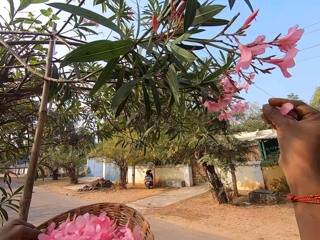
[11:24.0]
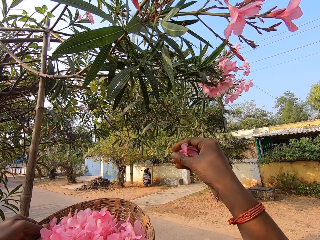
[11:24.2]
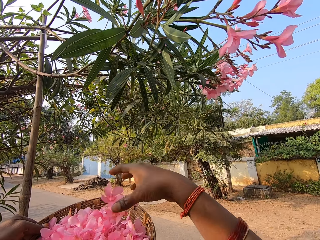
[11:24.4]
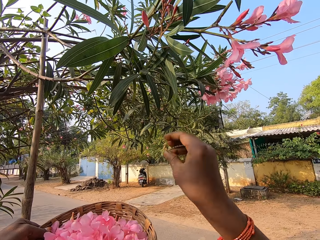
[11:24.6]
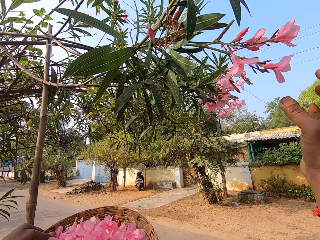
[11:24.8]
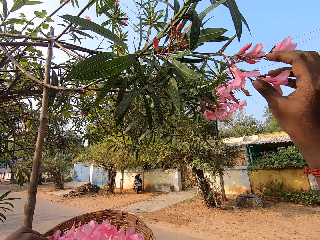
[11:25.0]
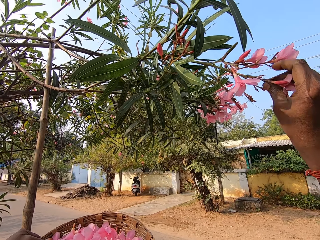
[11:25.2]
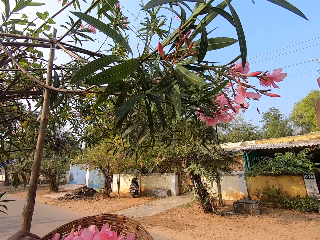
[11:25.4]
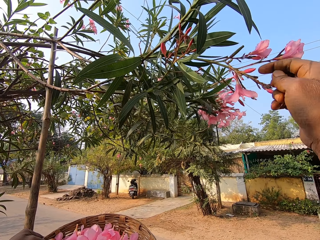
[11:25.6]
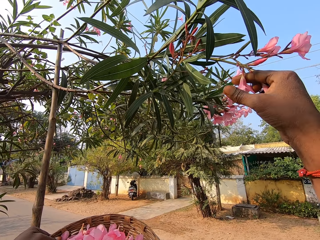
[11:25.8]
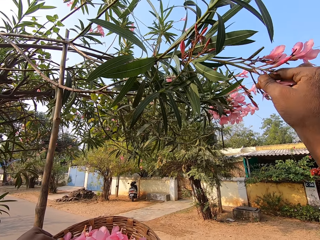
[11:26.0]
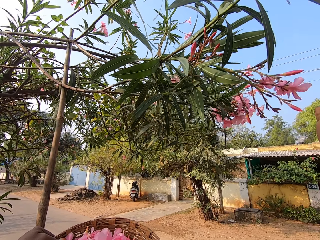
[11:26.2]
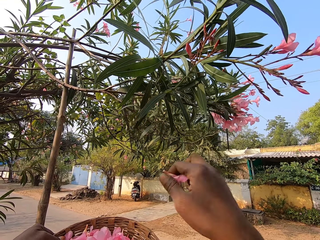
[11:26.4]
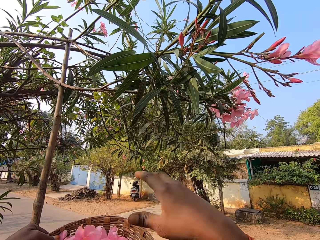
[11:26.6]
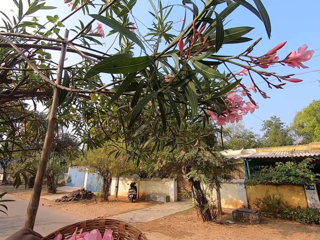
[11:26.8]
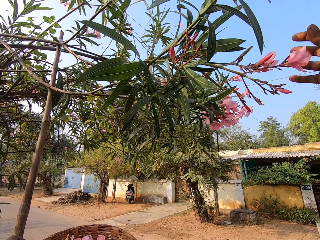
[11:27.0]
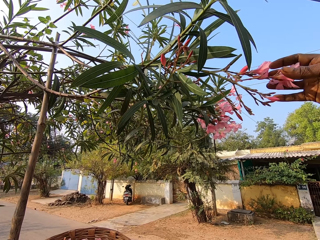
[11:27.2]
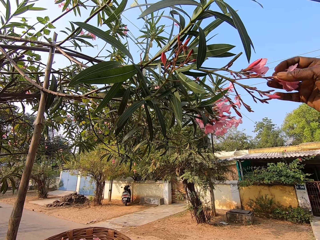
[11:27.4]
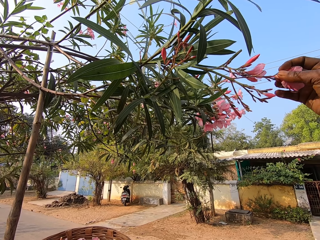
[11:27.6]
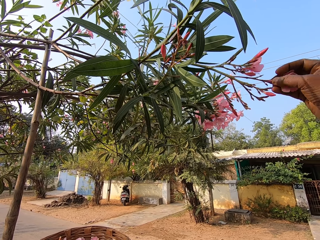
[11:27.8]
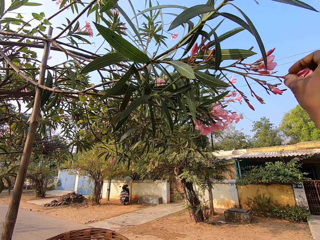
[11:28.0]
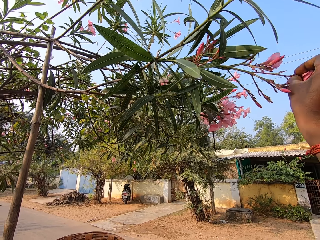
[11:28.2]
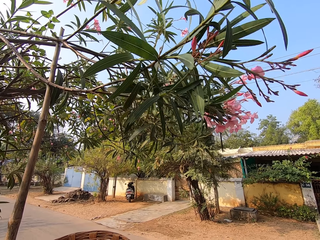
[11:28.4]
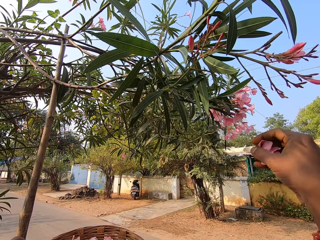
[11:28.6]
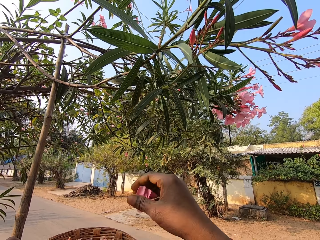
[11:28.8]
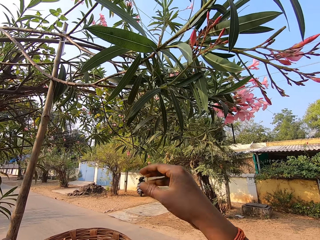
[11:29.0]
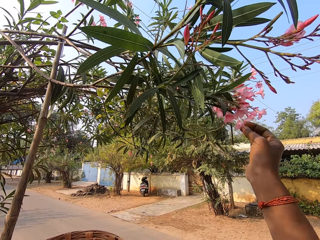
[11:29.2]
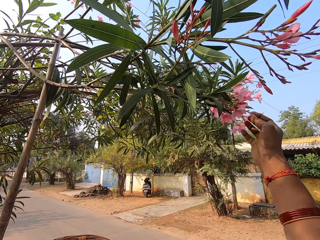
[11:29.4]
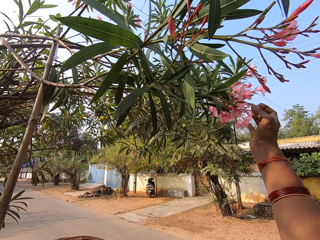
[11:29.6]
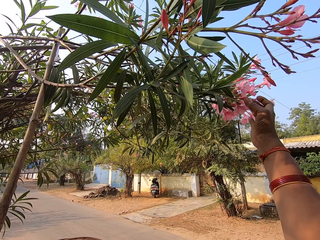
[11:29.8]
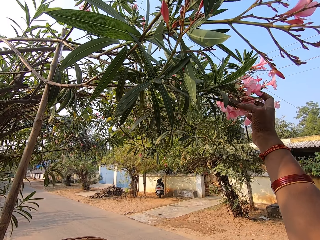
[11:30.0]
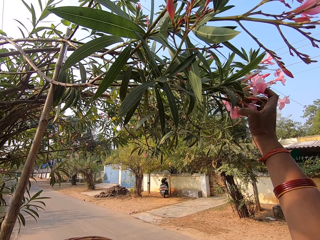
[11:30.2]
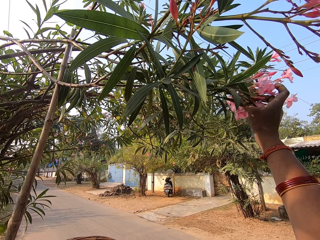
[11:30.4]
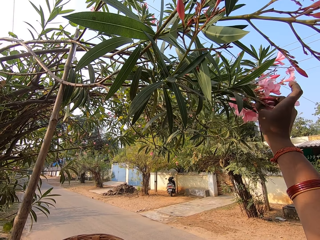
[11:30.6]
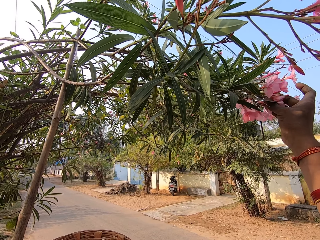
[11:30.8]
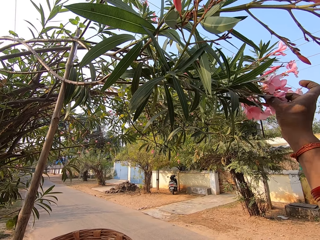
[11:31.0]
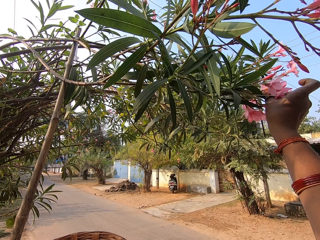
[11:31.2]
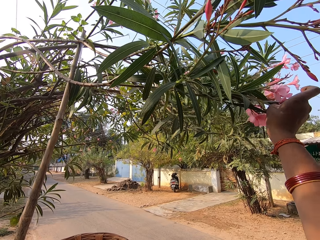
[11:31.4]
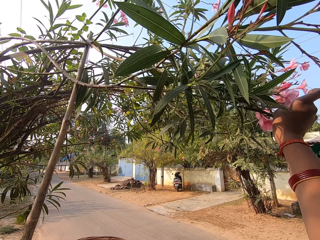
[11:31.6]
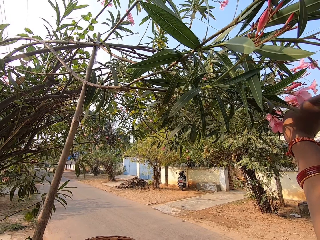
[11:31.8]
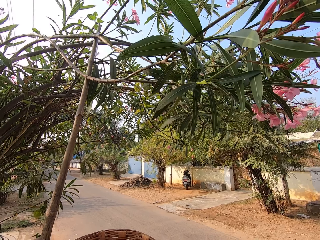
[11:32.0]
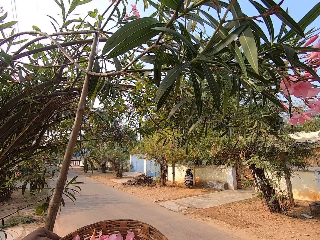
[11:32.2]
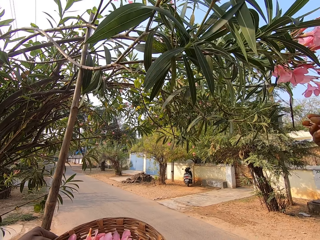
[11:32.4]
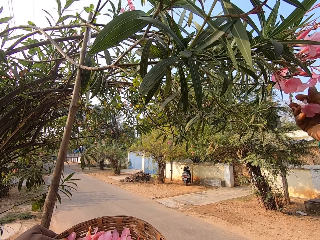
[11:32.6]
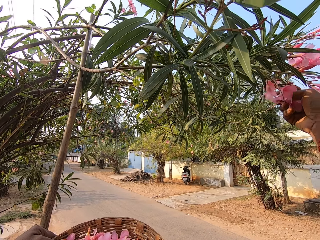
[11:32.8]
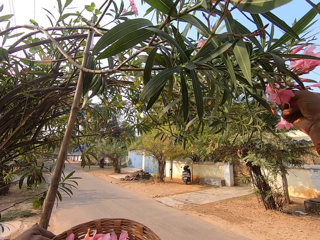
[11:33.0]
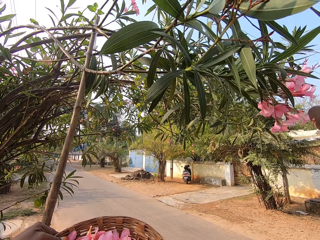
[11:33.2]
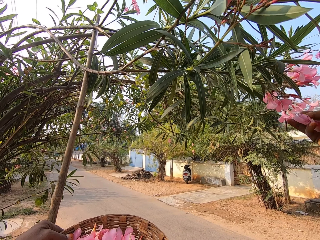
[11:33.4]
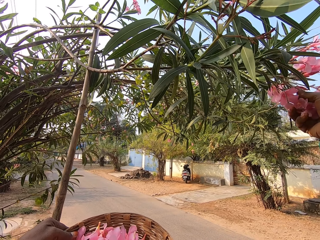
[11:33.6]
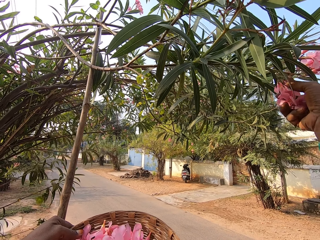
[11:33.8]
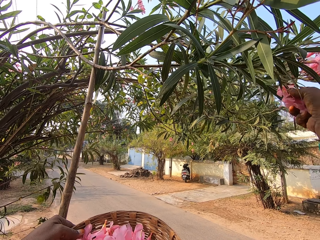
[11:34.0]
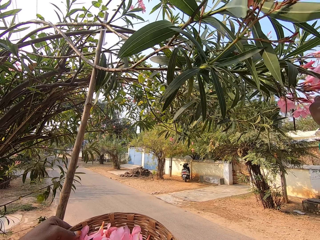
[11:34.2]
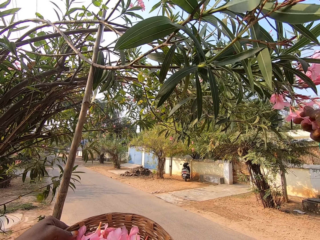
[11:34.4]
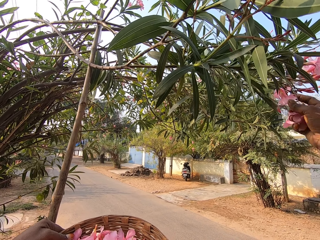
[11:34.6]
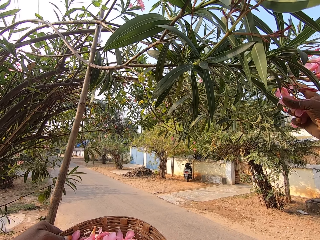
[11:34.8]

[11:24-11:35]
The camera wearer picks flowers from a tree branch. She puts the flowers in her right hand in the basket in her left hand. She plucks flowers from the branch on the tree with her right hand. She puts the flowers in her right hand in the basket in her left hand. She plucks flowers from the branch on the tree with her right hand. She puts the flowers in her right hand in the basket in her left hand. She plucks flowers from the branch on the tree with her right hand.

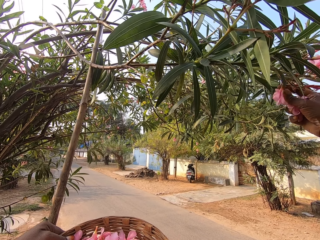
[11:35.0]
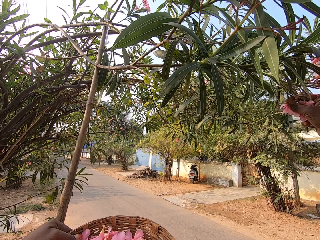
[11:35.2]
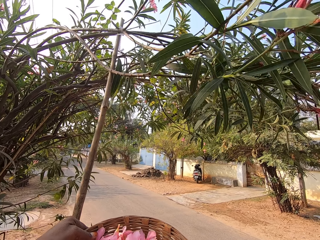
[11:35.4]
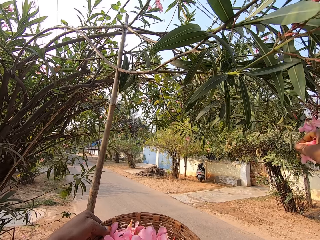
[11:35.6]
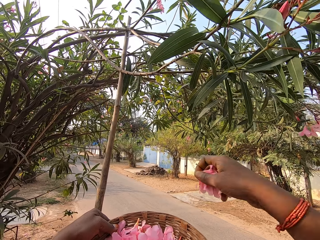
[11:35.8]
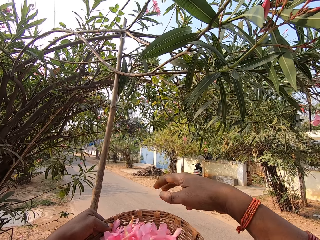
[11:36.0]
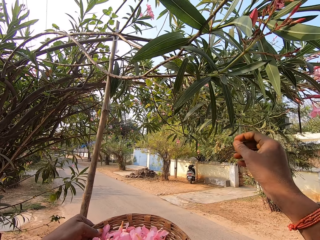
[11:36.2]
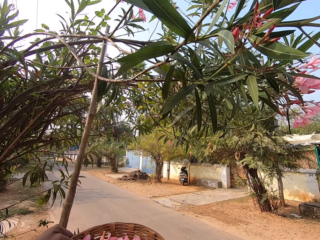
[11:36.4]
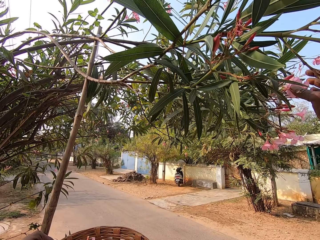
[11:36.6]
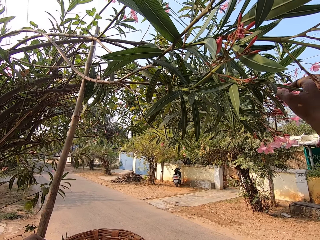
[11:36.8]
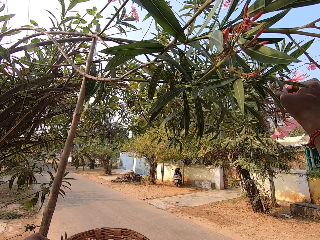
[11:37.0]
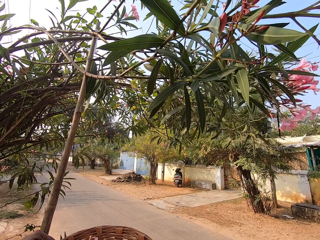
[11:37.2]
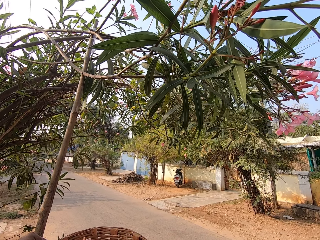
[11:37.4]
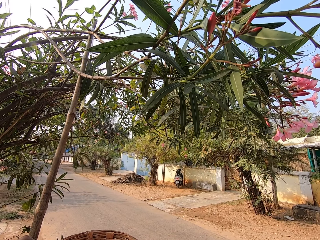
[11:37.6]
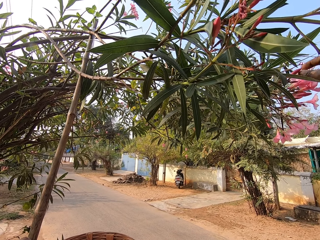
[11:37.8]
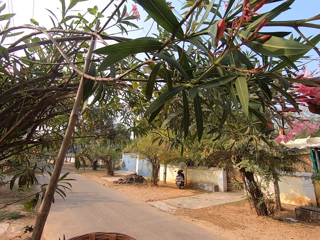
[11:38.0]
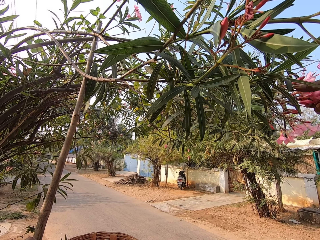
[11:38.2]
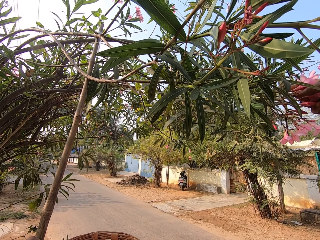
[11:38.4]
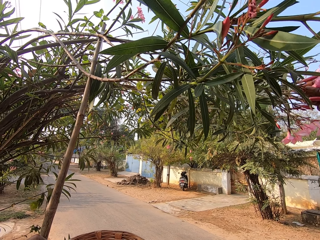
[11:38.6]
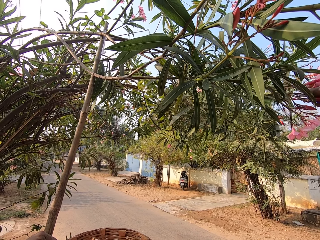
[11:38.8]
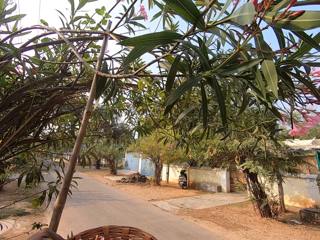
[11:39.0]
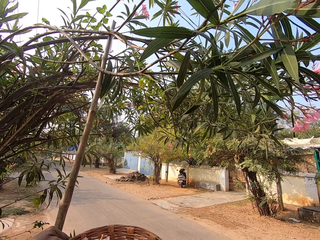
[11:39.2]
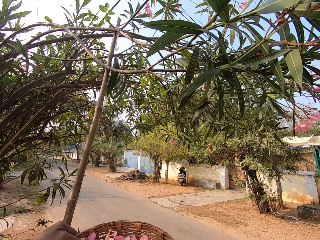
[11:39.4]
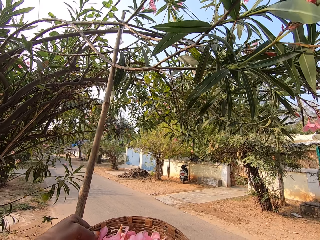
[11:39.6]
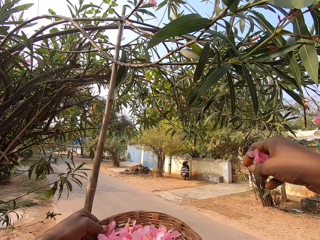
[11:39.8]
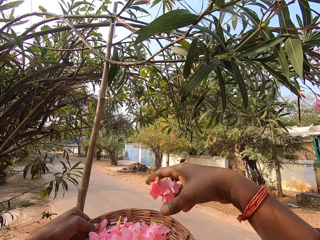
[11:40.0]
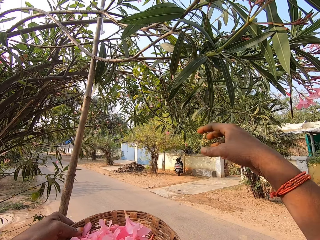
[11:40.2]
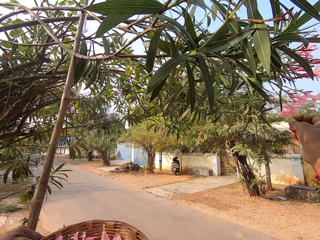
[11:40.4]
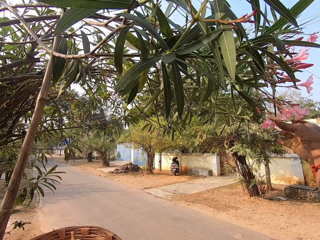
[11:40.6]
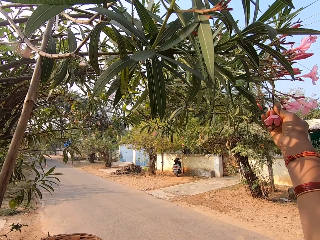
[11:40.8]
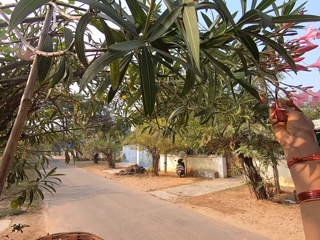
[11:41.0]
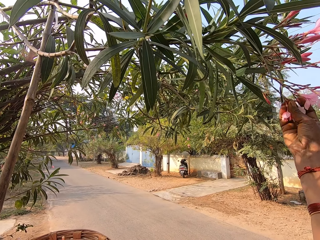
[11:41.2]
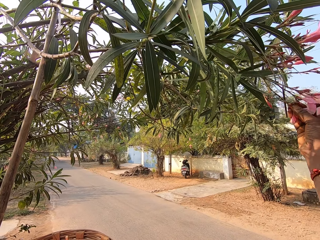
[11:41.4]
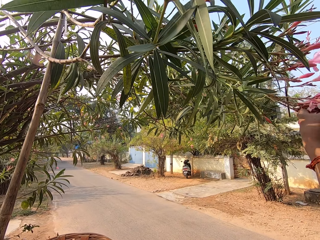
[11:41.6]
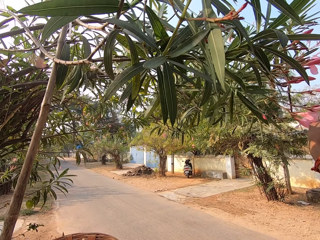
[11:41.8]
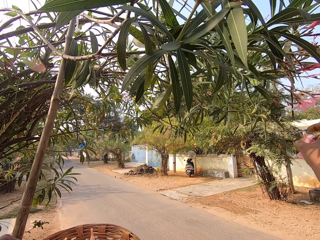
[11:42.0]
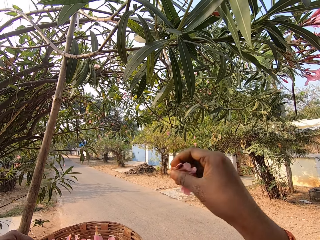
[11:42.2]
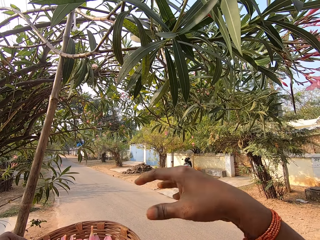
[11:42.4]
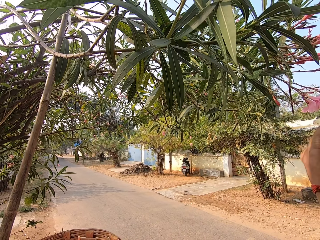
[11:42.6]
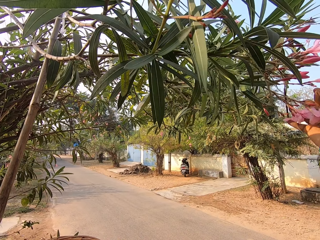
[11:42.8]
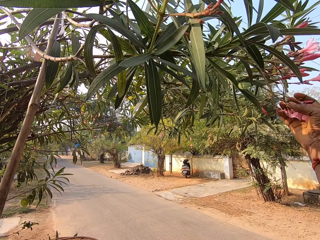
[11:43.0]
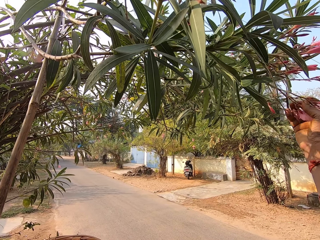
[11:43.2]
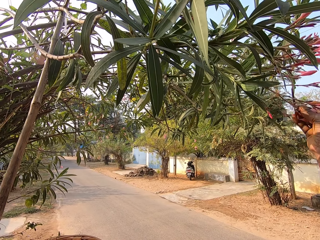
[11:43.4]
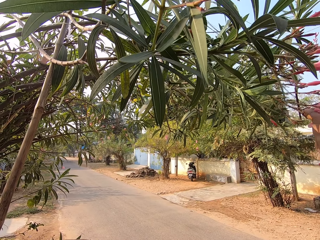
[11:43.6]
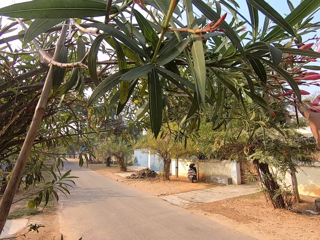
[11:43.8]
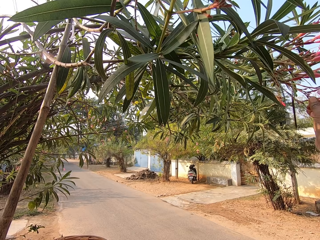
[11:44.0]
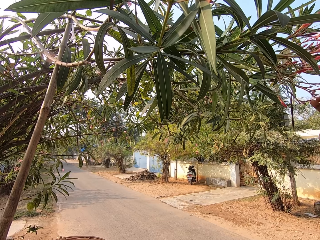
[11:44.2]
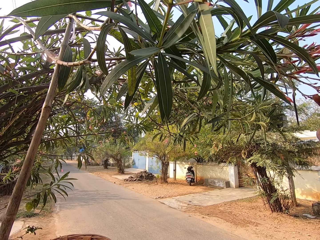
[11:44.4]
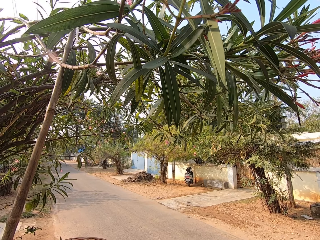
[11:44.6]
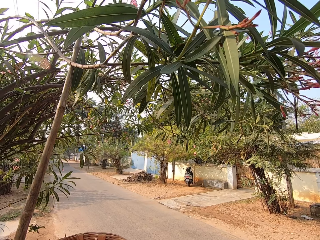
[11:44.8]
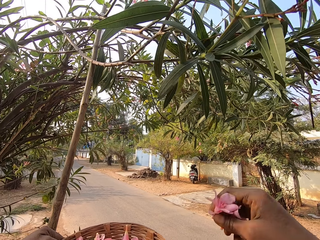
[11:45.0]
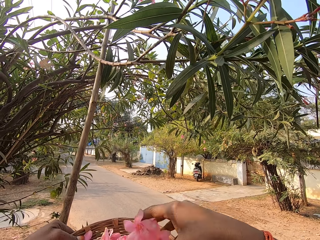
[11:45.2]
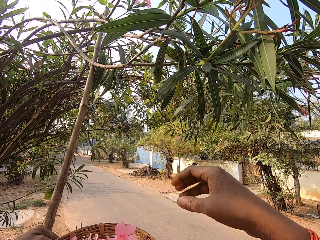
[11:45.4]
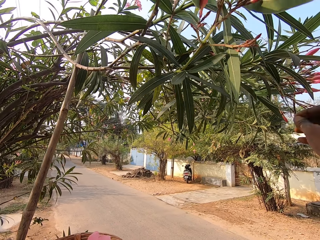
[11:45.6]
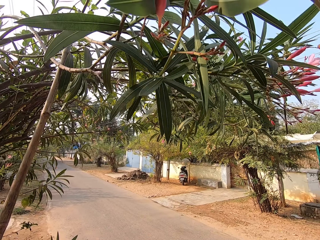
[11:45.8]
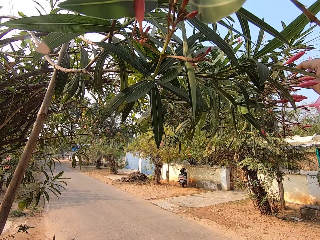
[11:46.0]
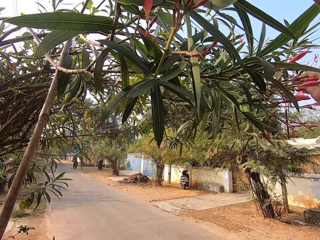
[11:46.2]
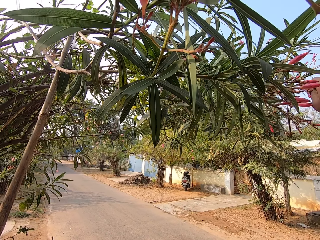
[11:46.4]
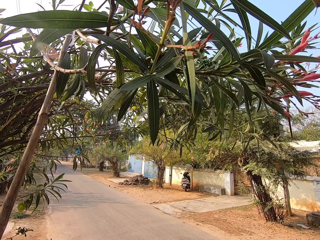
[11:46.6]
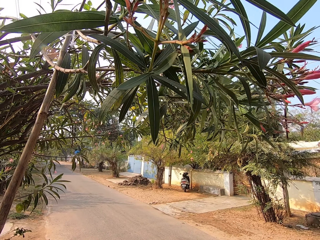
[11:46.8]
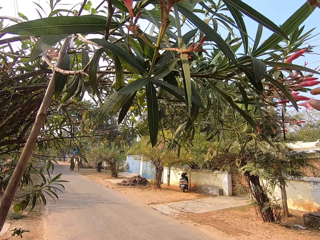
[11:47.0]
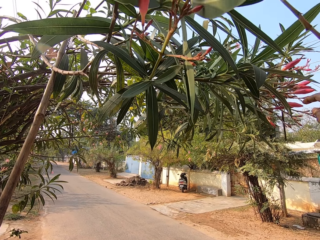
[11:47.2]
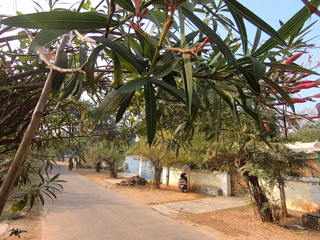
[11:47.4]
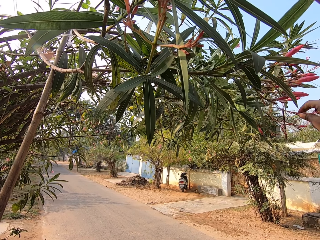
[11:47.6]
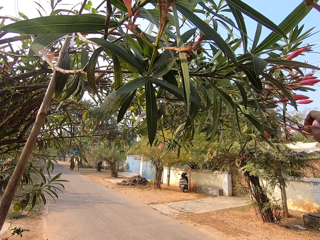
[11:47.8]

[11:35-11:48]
The camera wearer puts the flowers in her right hand in the basket in her left hand. She plucks flowers from the branch on the tree with her right hand. She puts the flowers in her right hand in the basket in her left hand. She plucks flowers from the branch on the tree with her right hand. She puts the flowers in her right hand in the basket in her left hand. She plucks flowers from the branch on the tree with her right hand. She puts the flowers in her right hand in the basket in her left hand. She plucks flowers from the branch on the tree with her right hand.
